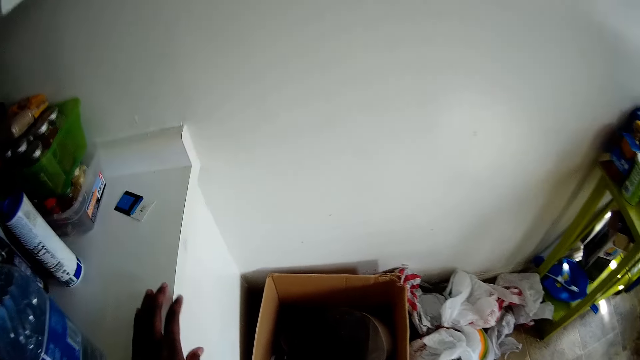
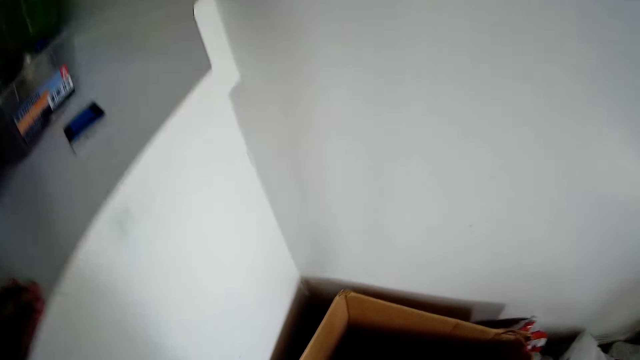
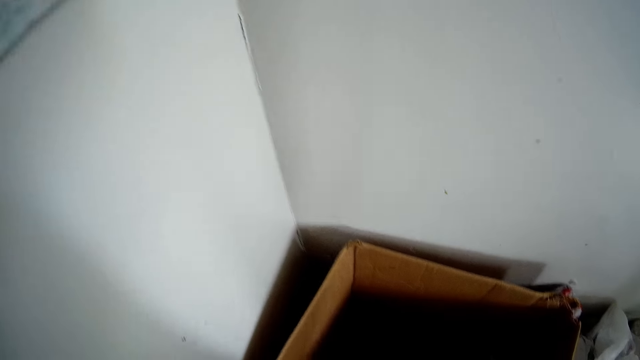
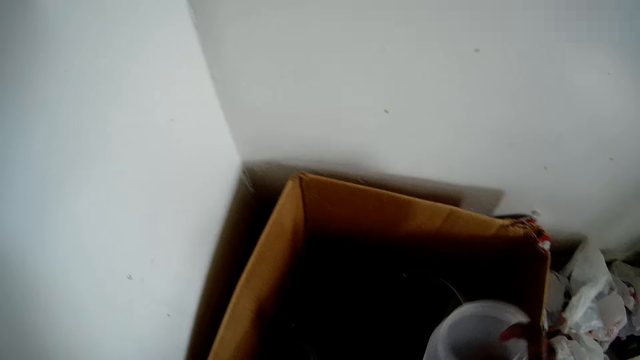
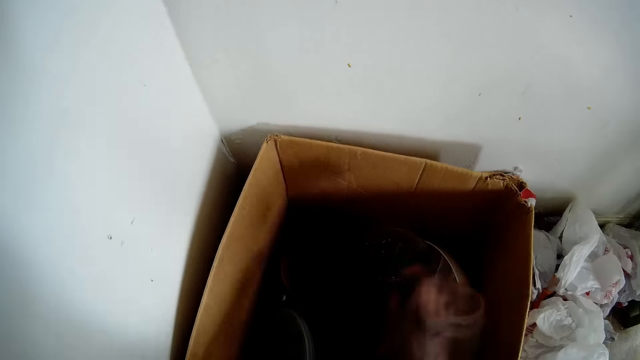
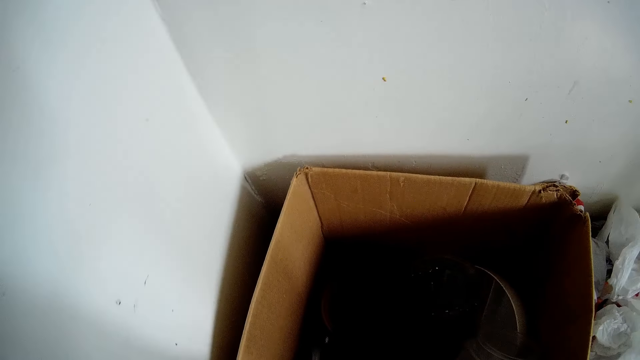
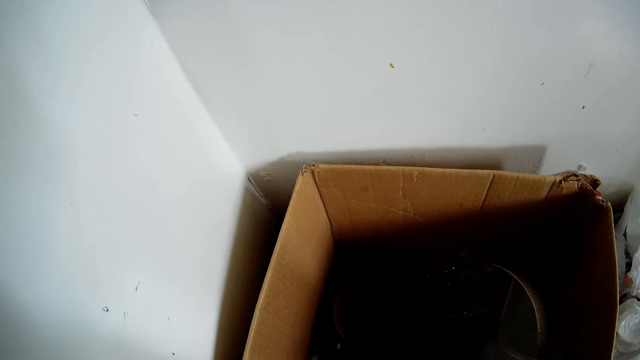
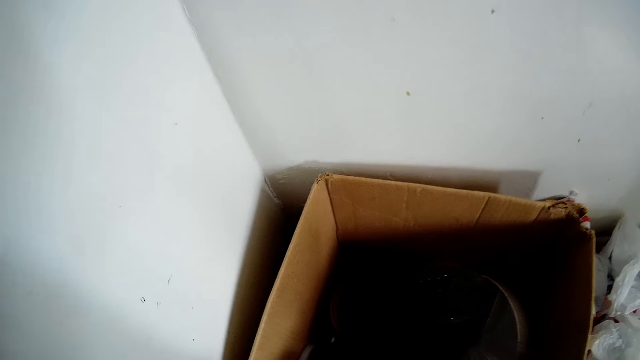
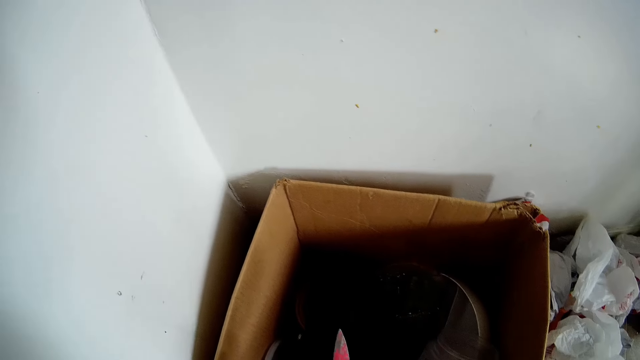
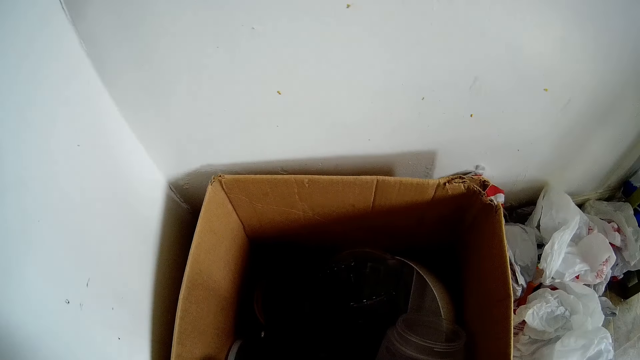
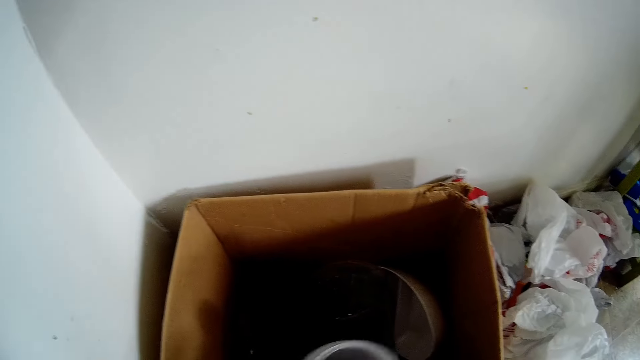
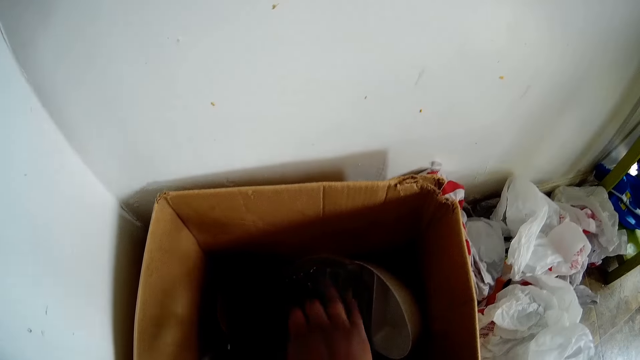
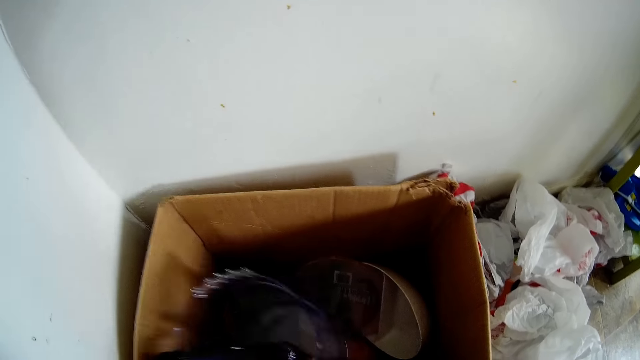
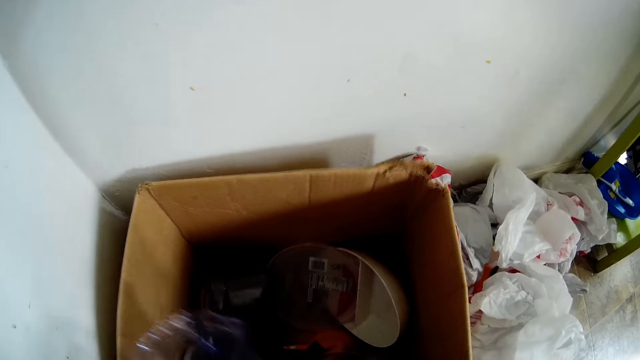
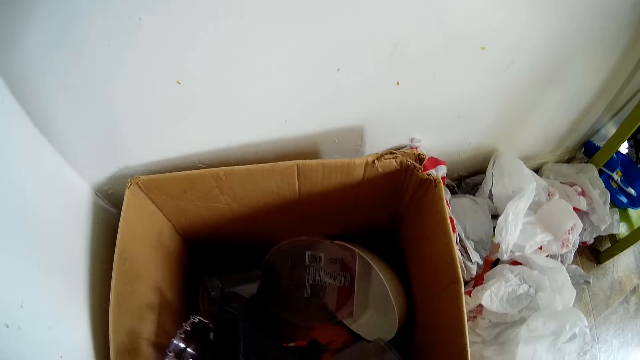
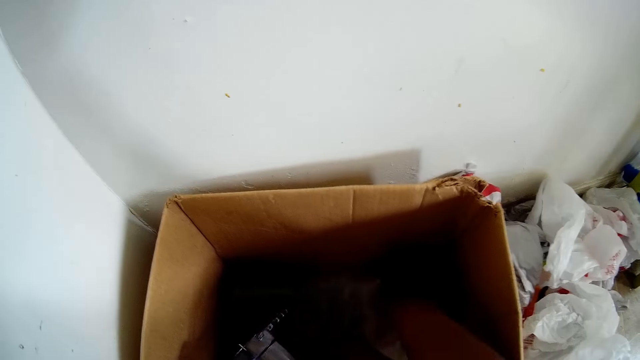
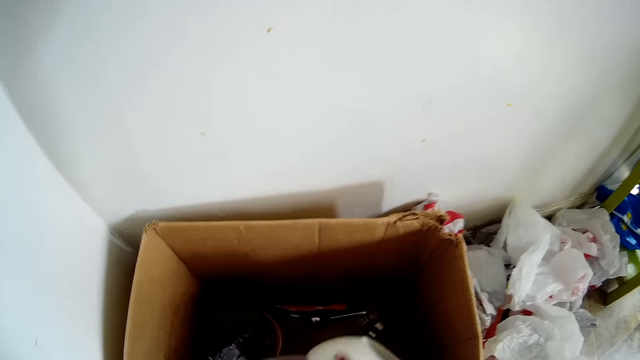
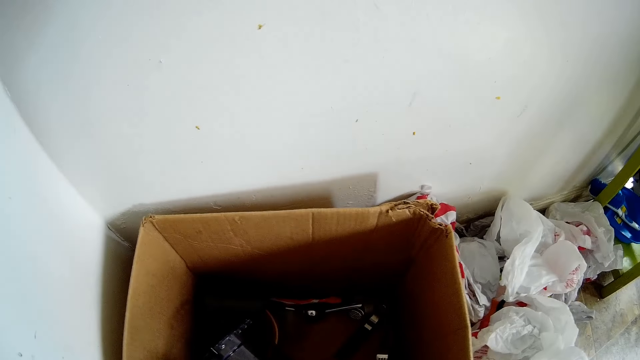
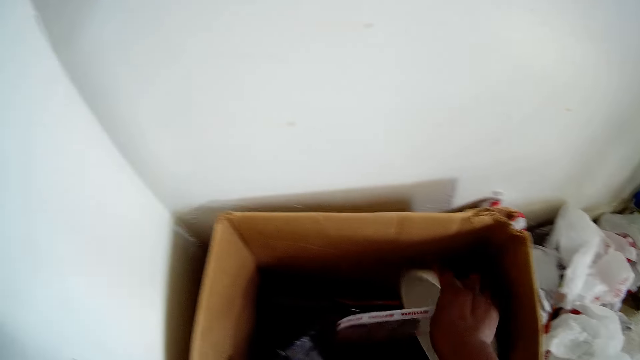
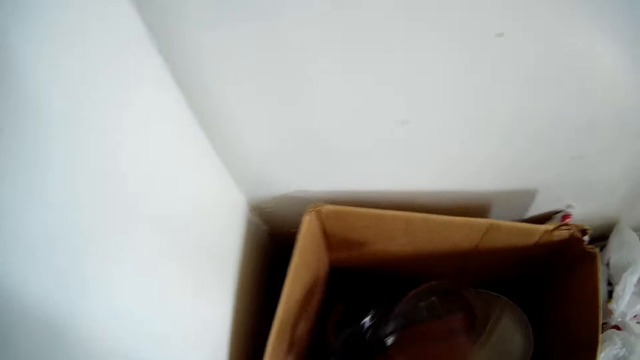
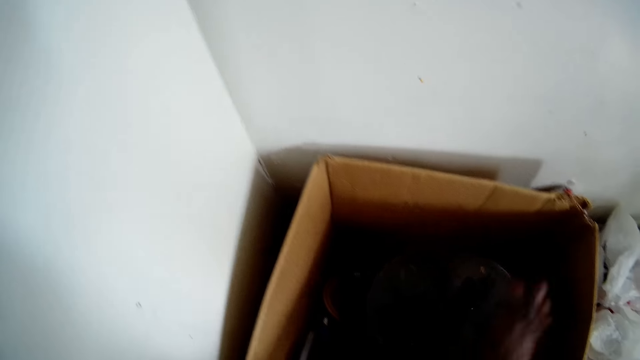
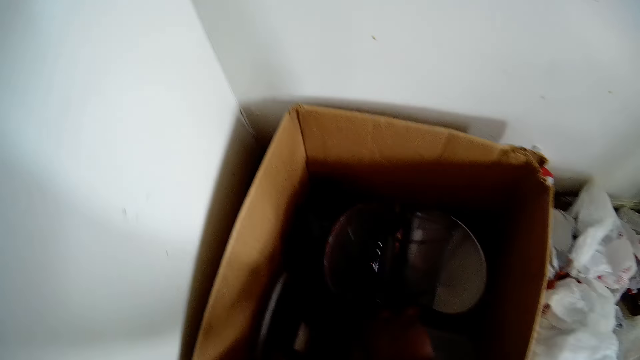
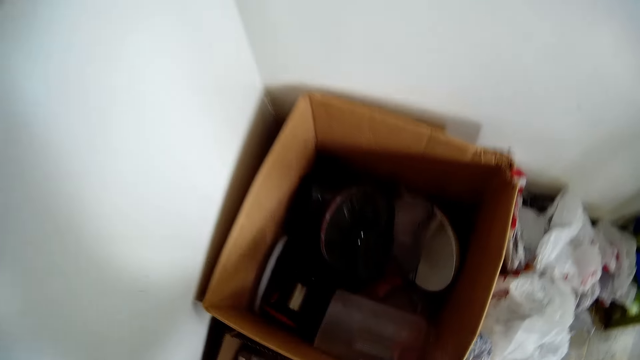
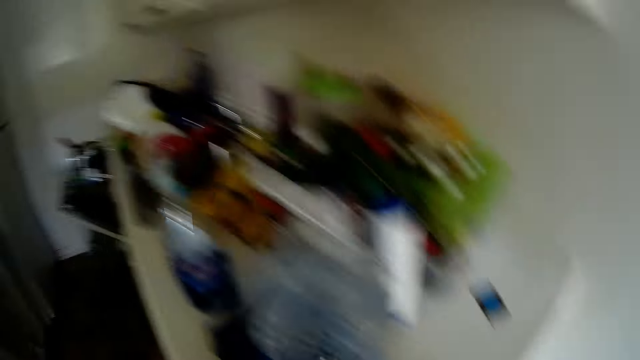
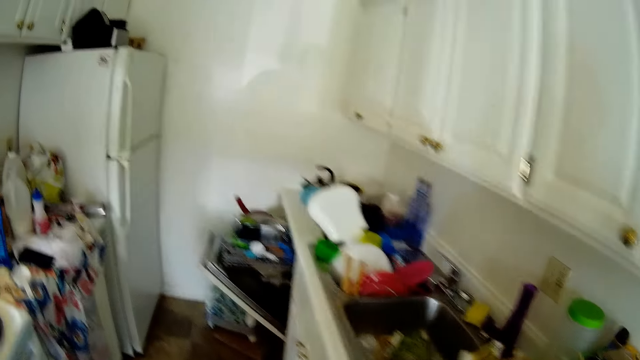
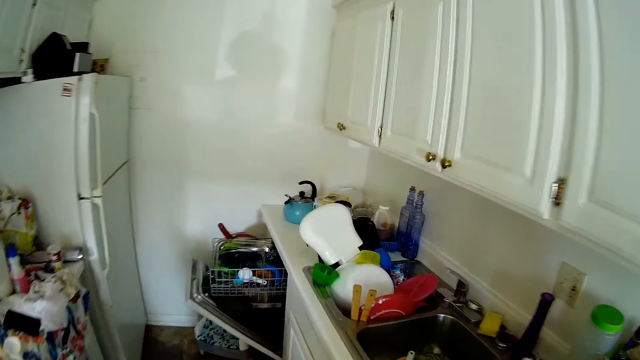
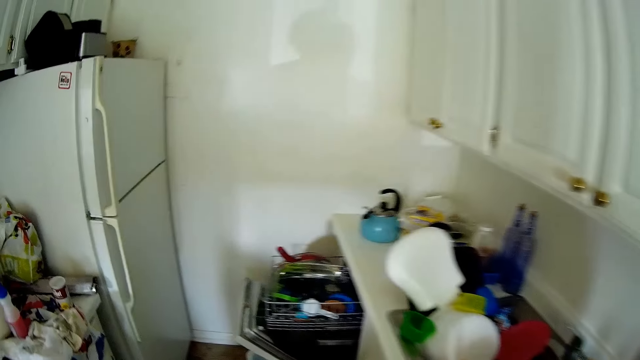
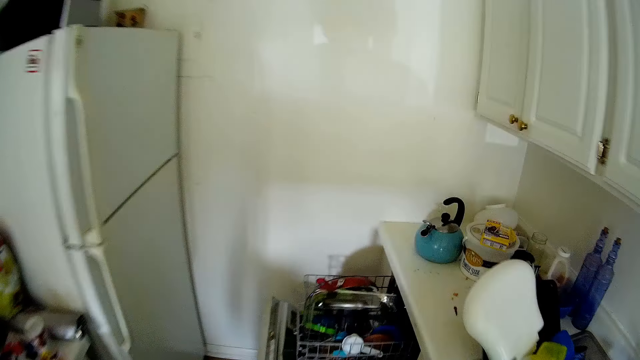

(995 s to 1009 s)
The camera wearer searches for a cooking stick inside a box or carton with her right hand. She picks up a bottle from the carton with her right hand. She drops the bottle into the carton with her right hand. She picks up a knife with her right hand from the carton. She drops the knife into the carton with her right hand. She picks up the bottle from the carton with her right hand. She picks up a bowl from the carton with her right hand. She drops the bowl into the carton with her right hand. She picks up a plate with her right hand. She drops the plate with her right hand into the carton. She searches the carton with her right hand.

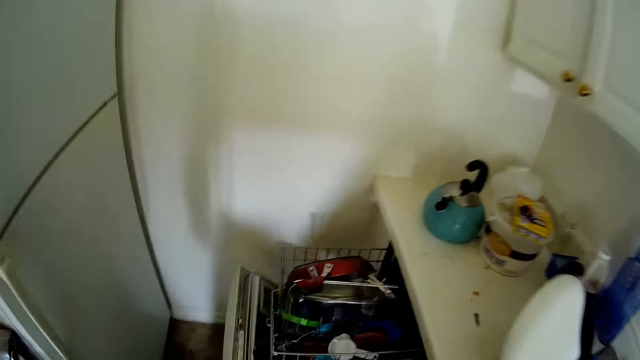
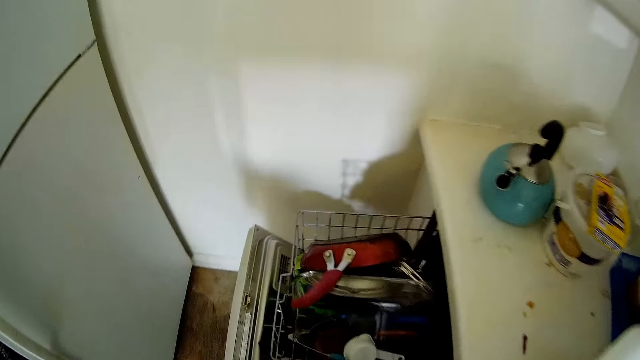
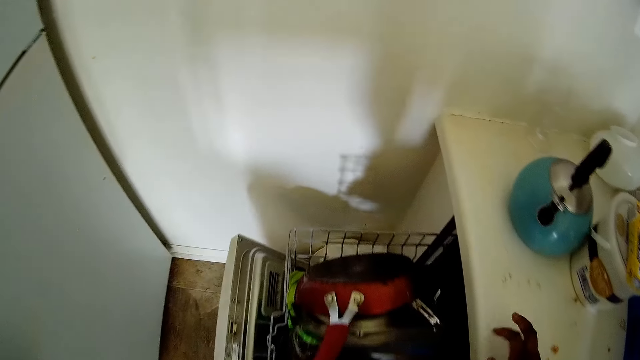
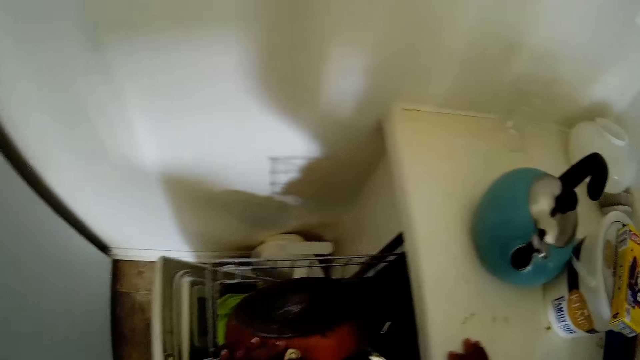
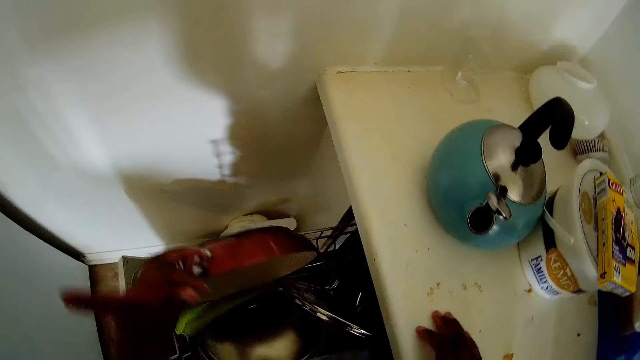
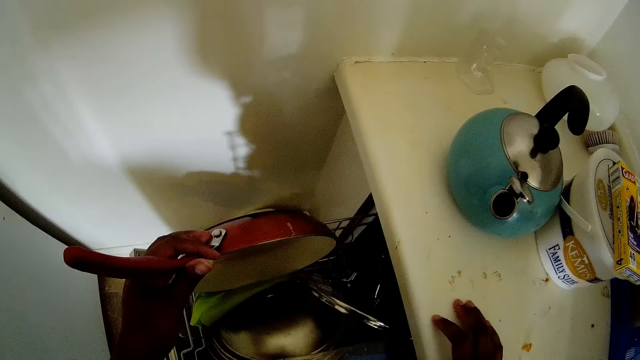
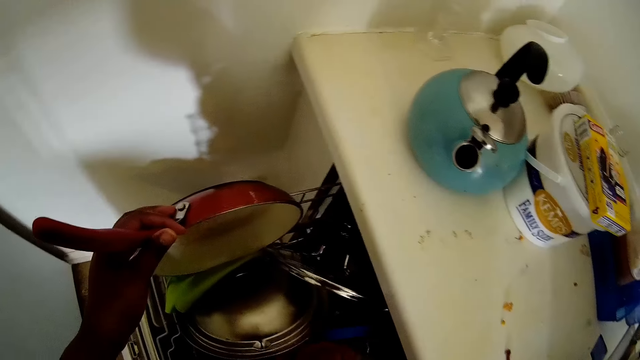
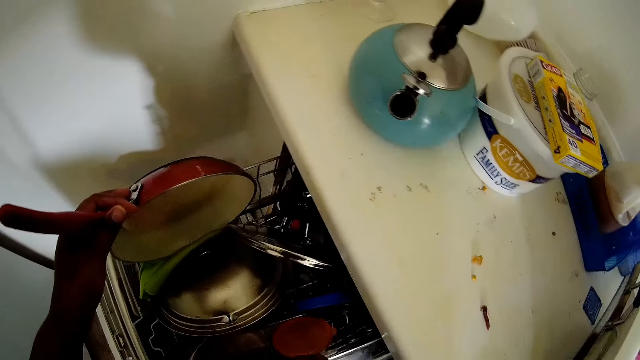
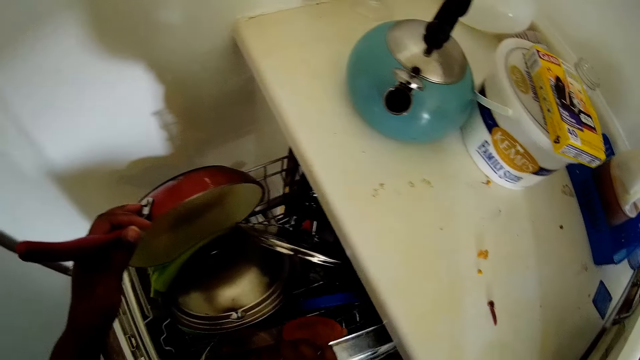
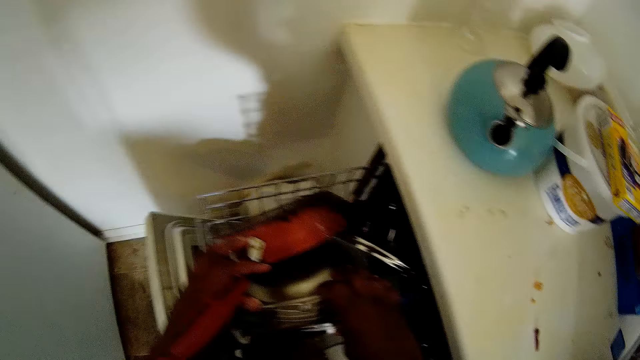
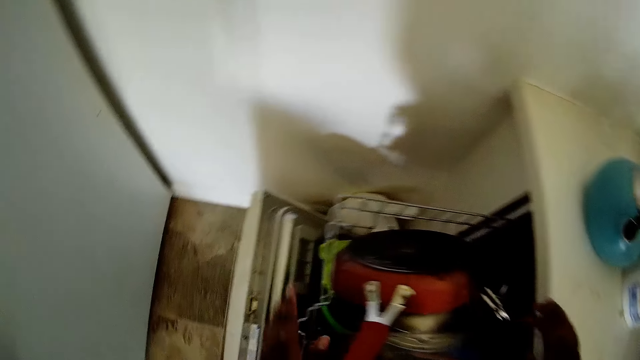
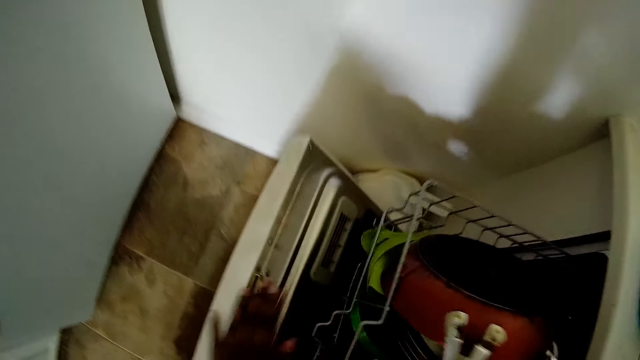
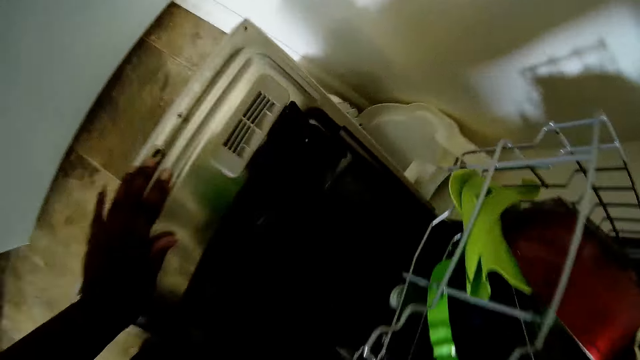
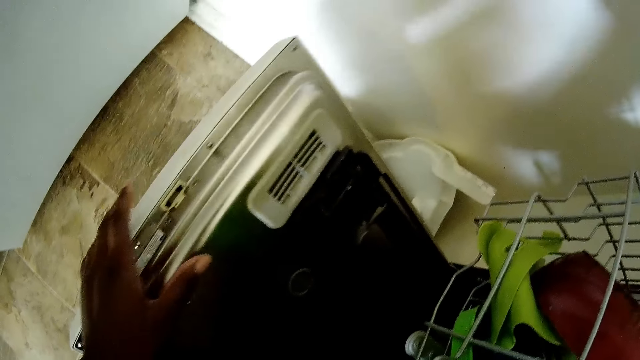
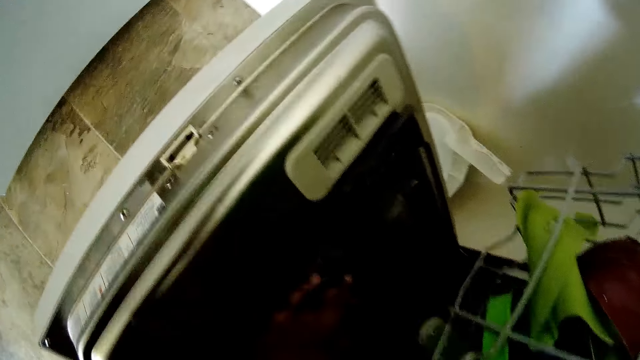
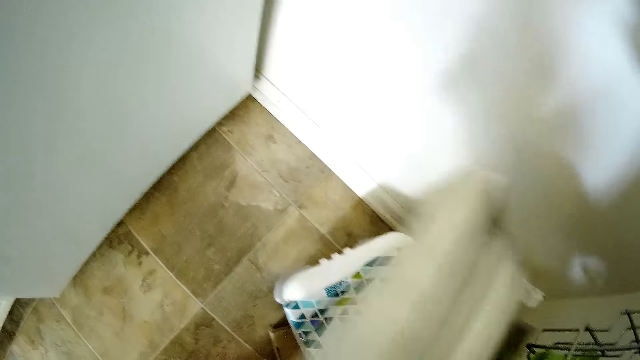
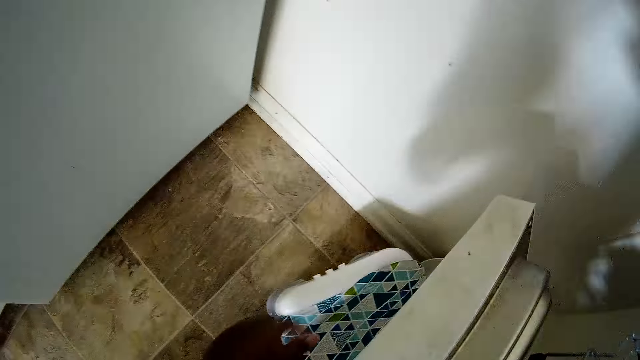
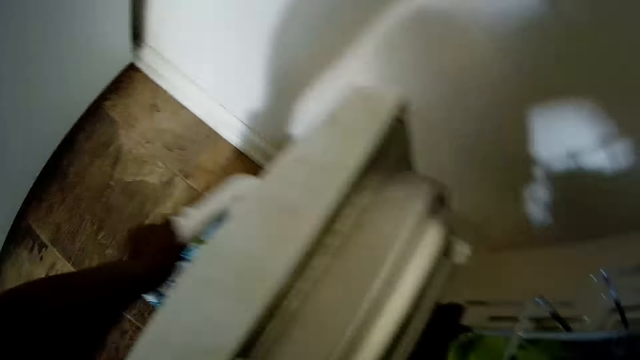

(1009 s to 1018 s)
The camera wearer picks up a frying pan with her left hand. She searches for a cooking stick inside a drawer with her right hand. She opens the drawer with her left hand. She searches the drawer with her left hand and closes the drawer with her left hand.
